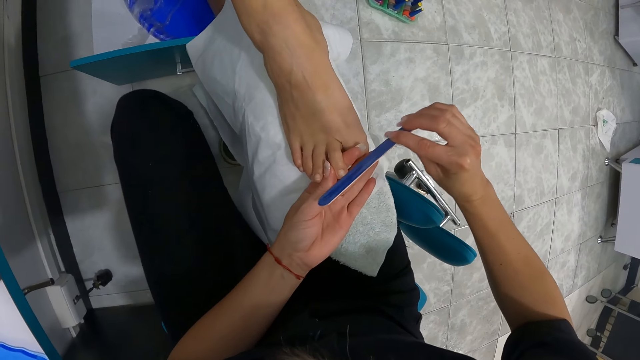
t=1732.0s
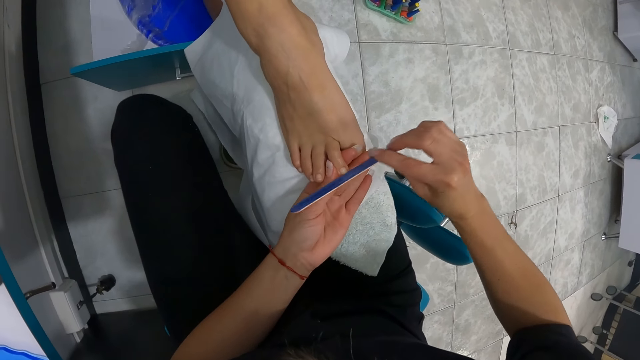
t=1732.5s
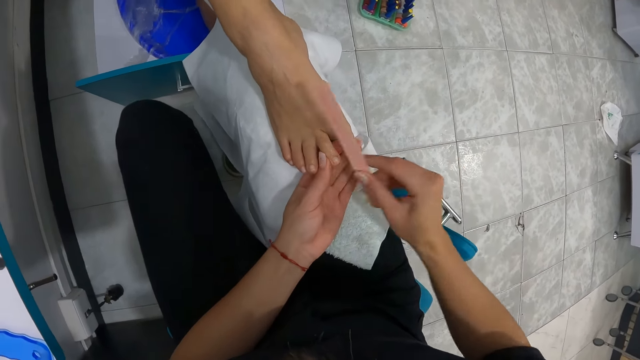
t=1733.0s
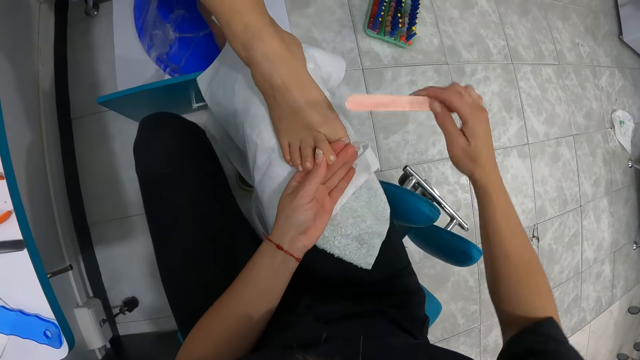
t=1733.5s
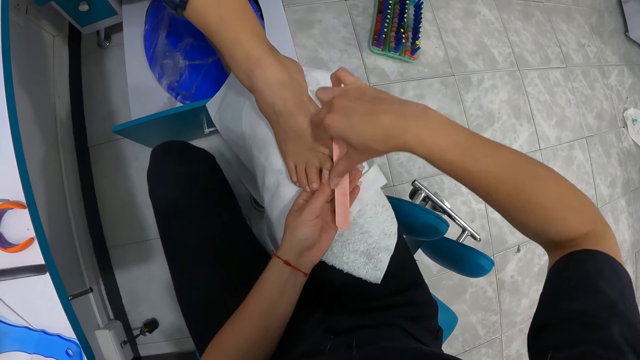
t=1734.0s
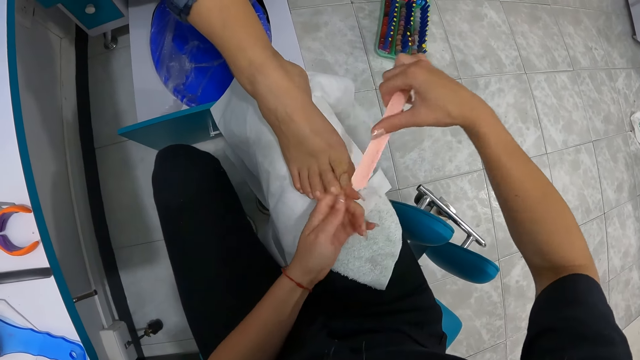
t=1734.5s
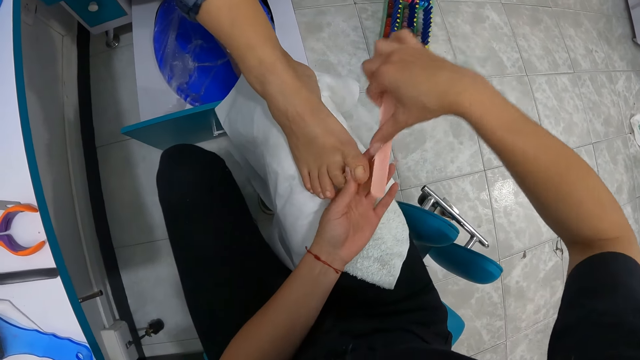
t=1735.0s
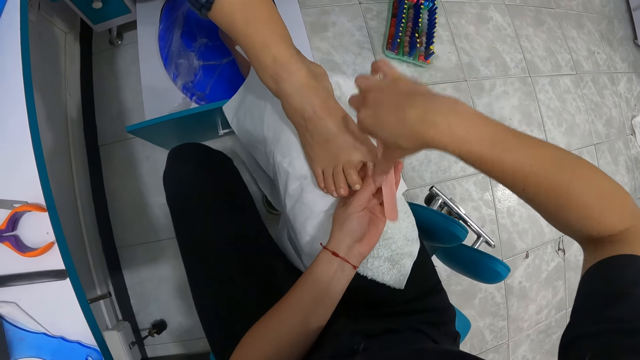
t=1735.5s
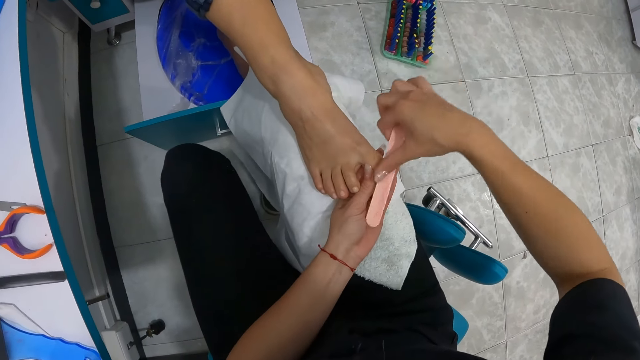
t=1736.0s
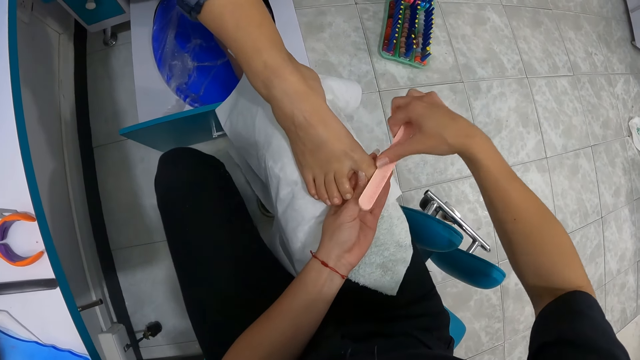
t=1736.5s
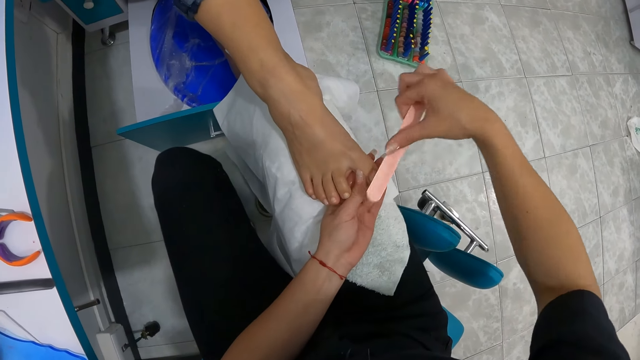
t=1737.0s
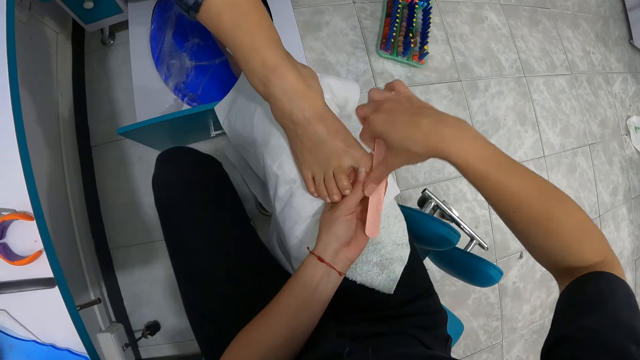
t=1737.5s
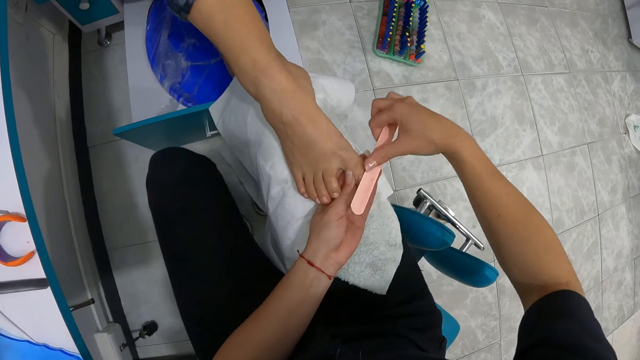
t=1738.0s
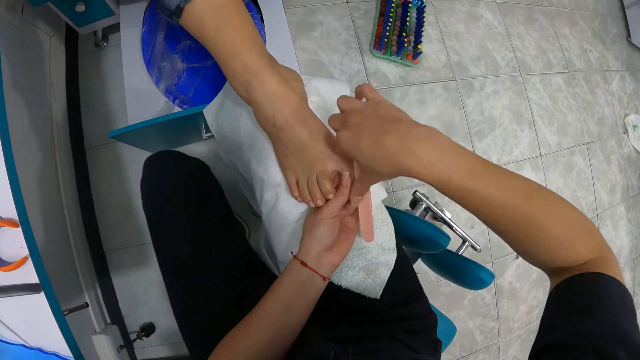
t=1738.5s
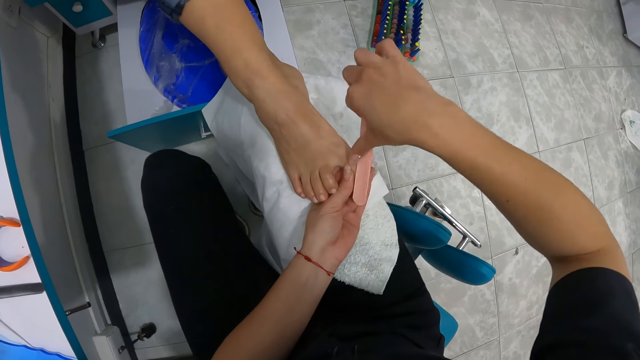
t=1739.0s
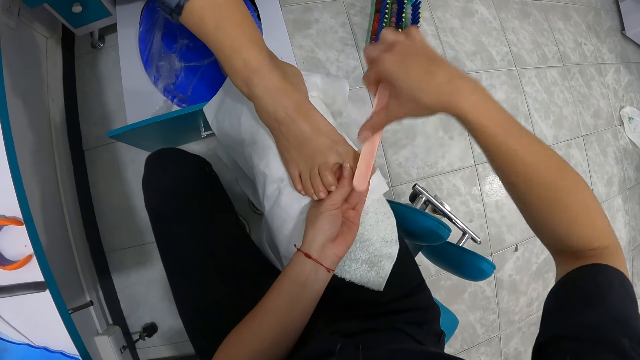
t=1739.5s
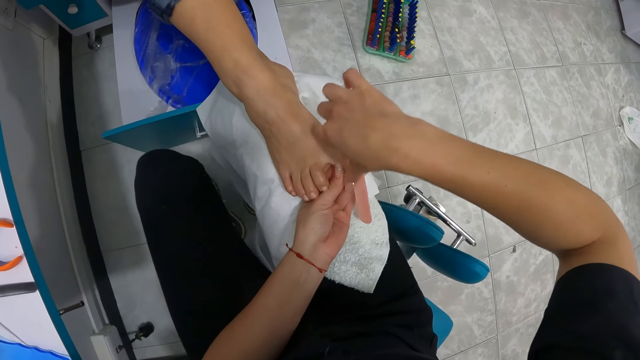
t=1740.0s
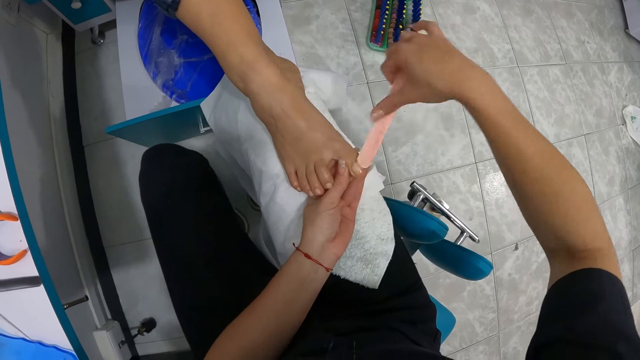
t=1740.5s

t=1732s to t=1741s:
The camera wearer holds the toe nail of the woman's right leg with her left hand. She files the toe nail with the nail file in her right hand.

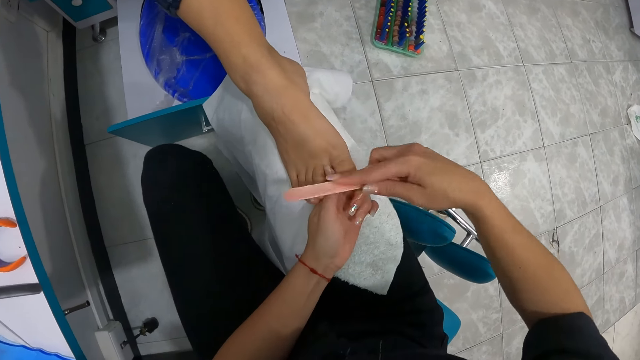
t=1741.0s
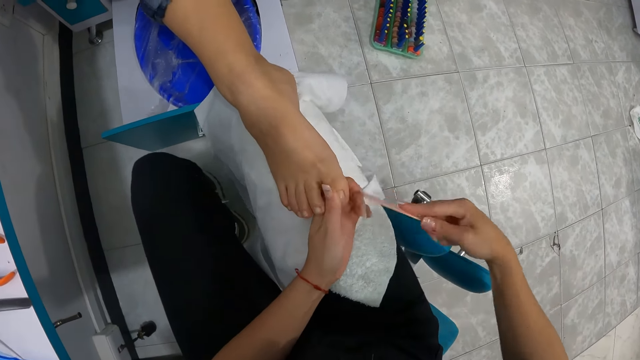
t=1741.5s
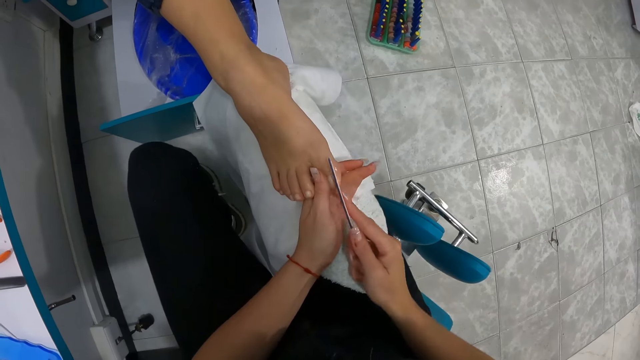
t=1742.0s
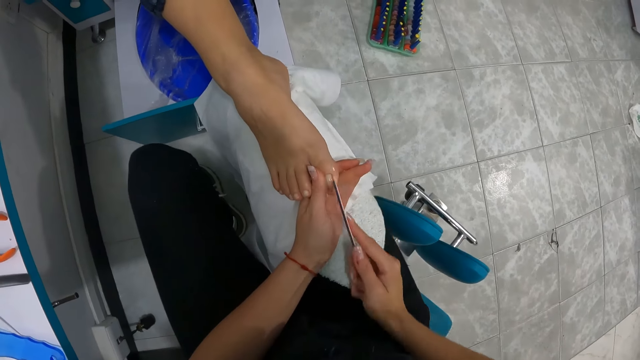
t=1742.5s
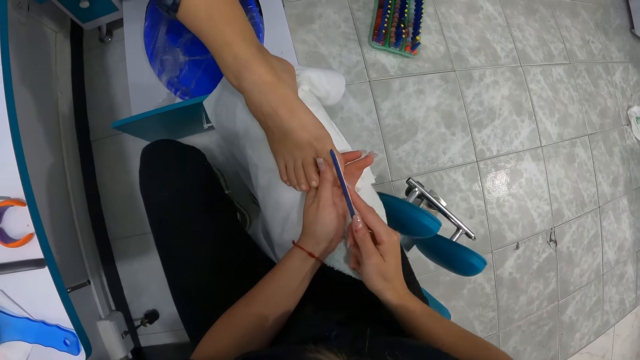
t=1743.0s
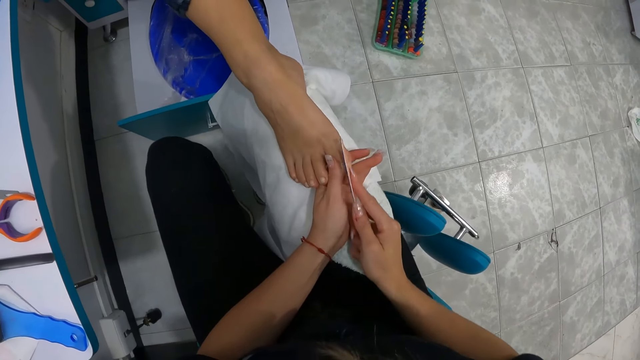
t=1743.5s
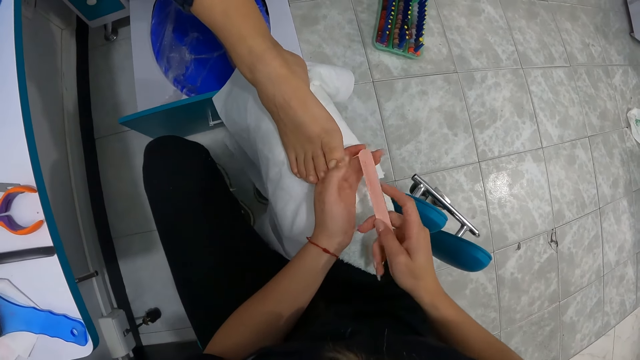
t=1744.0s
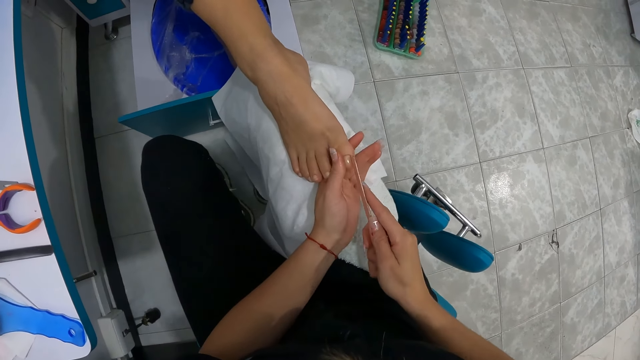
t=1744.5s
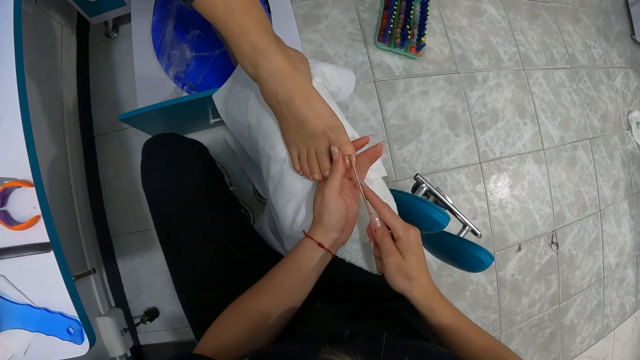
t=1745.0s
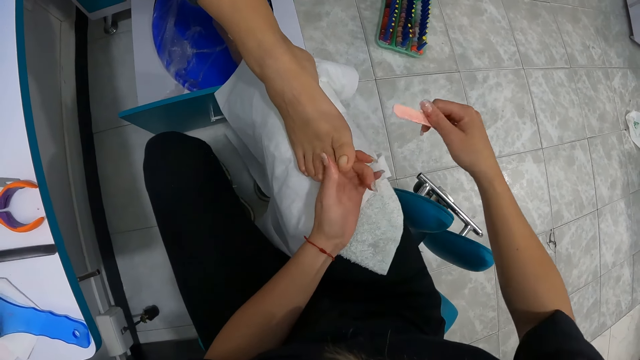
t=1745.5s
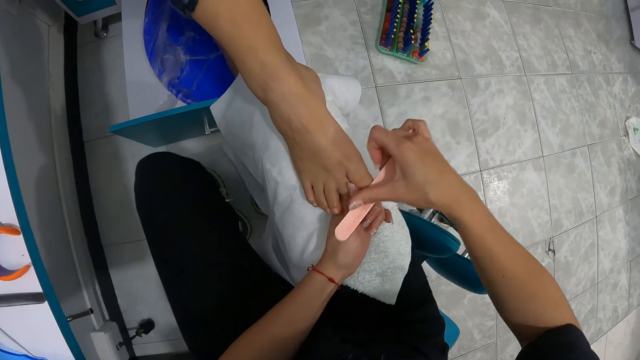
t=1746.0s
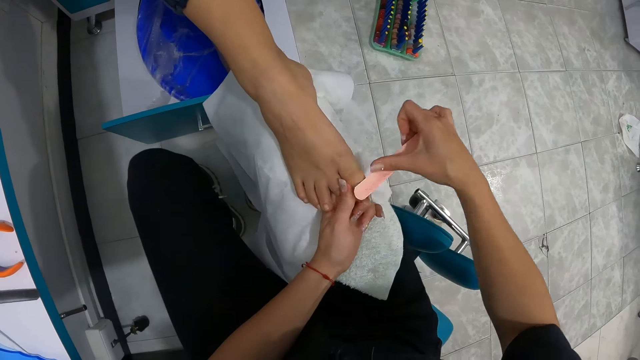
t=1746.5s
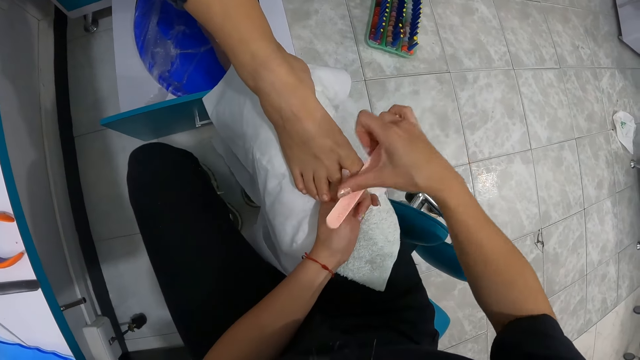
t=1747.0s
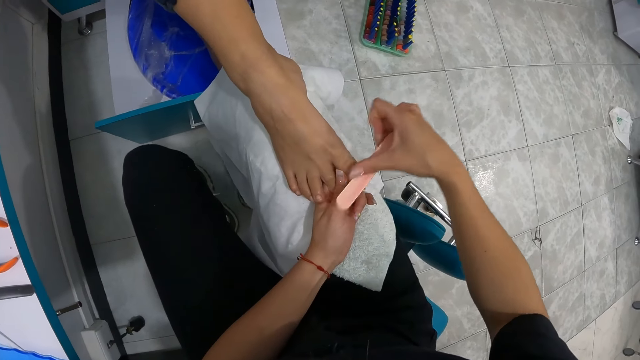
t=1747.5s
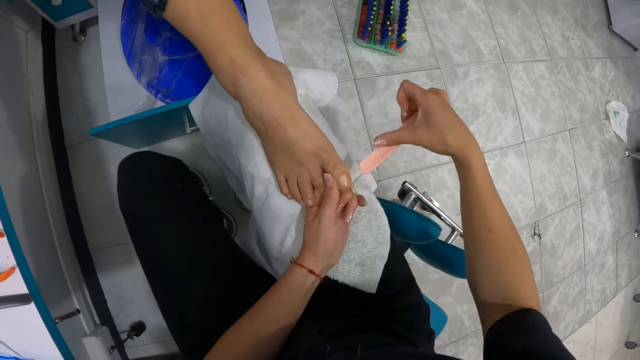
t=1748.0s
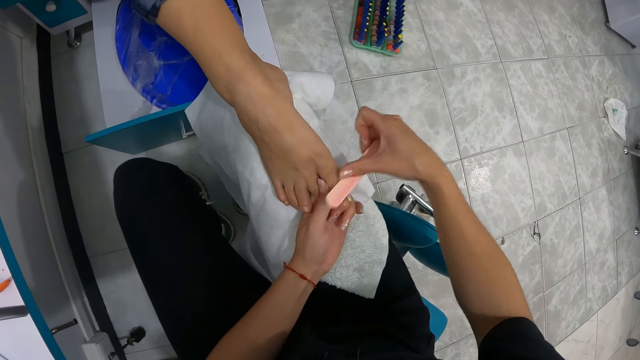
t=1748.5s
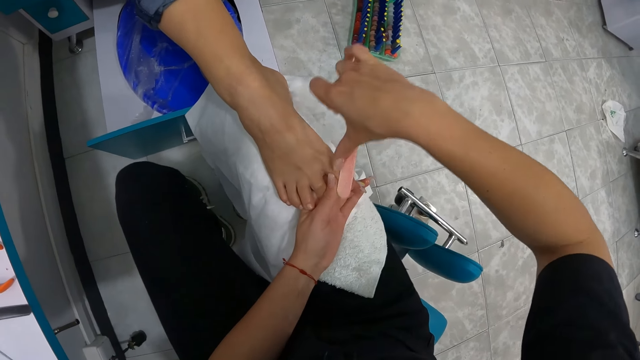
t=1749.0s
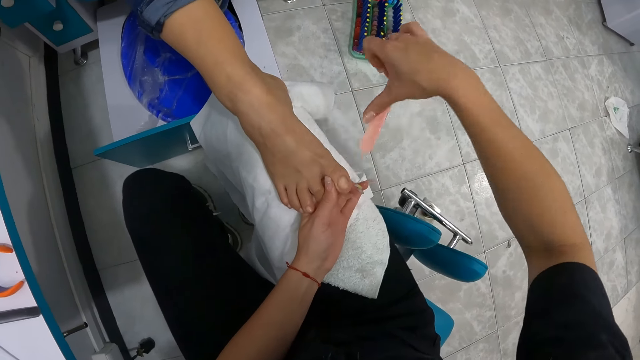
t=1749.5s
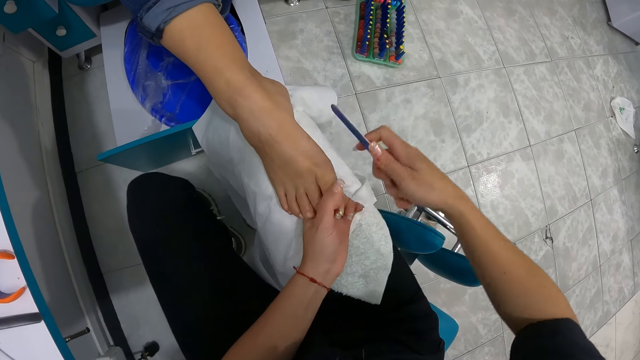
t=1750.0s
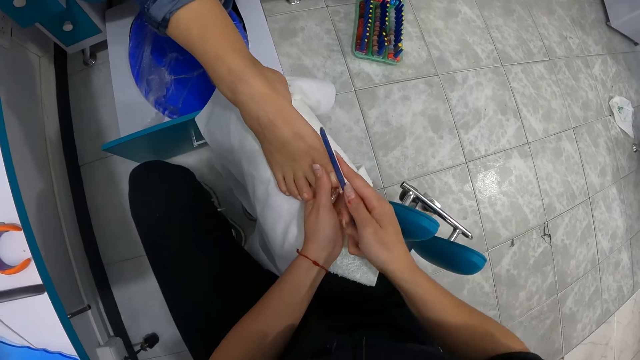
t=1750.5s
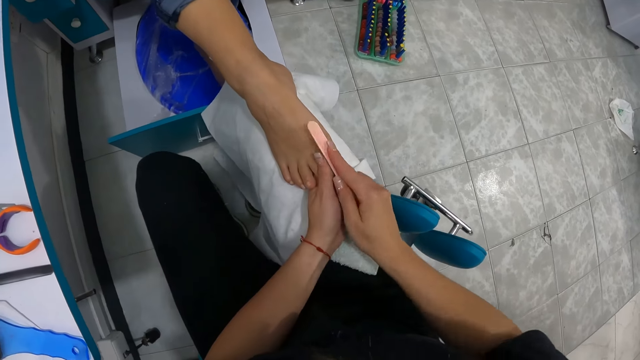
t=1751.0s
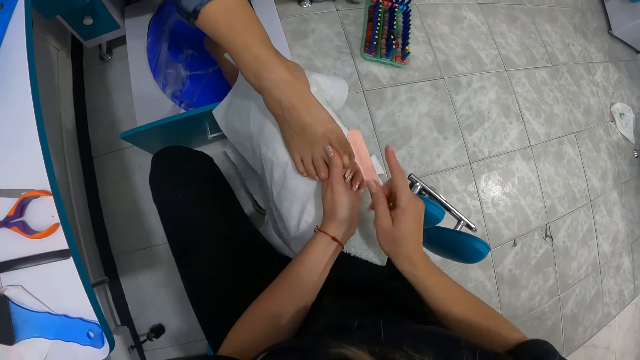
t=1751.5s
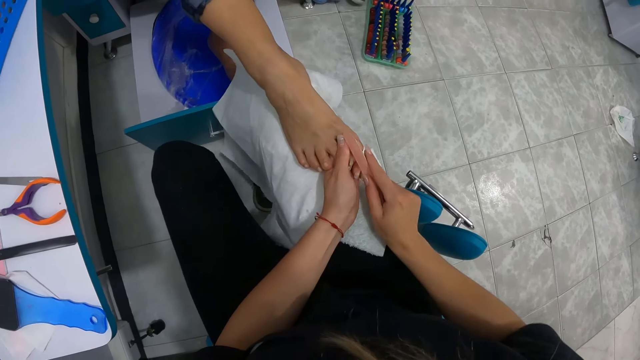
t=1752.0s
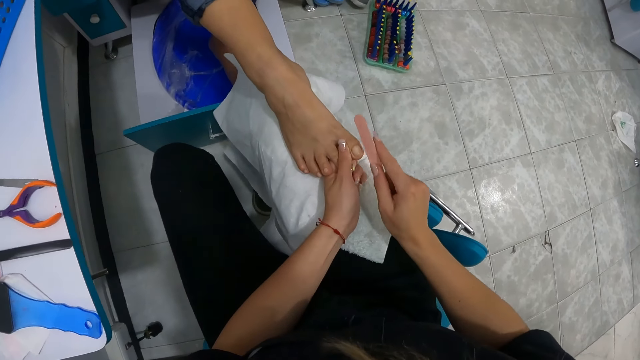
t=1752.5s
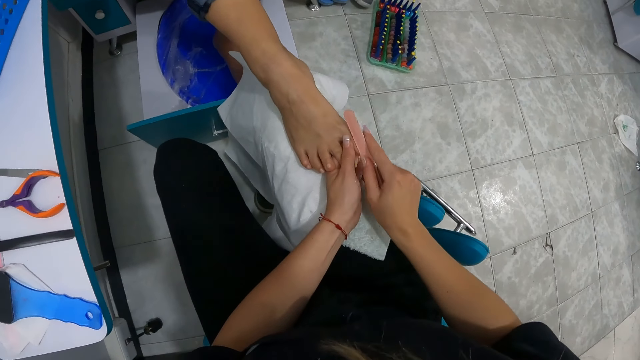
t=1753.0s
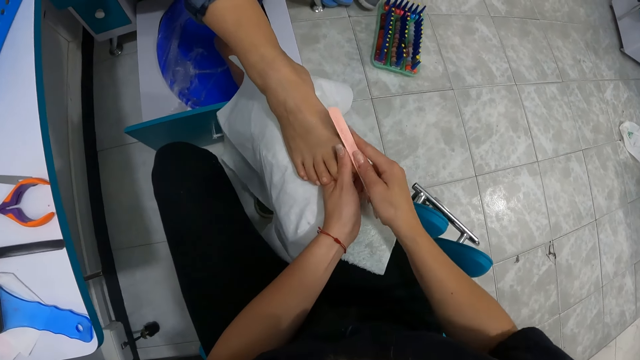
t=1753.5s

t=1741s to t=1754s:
The camera wearer cleans the toe nail with her left hand. She files the toe nail with the nail file in her right hand. She cleans the toe nail with her left hand. She files the toe nail with the nail file in her right hand.
